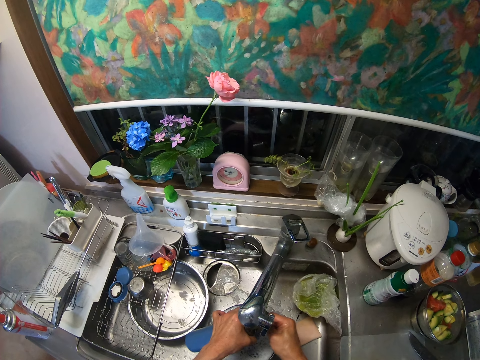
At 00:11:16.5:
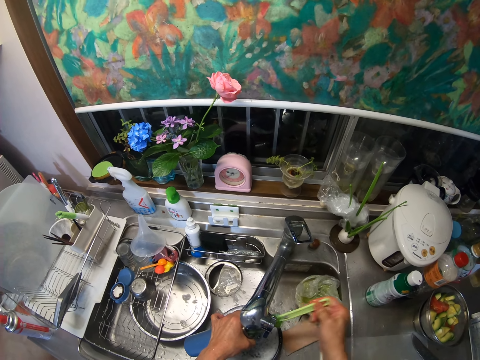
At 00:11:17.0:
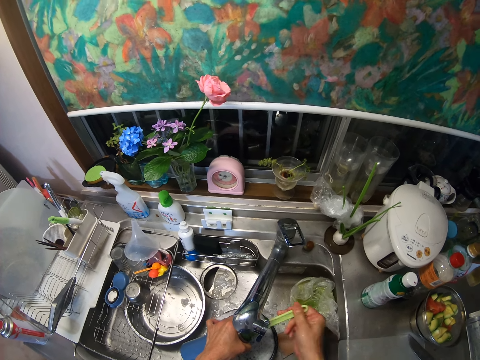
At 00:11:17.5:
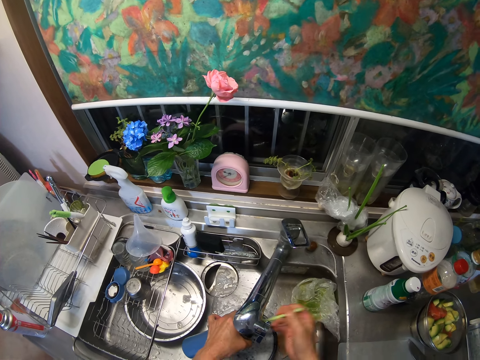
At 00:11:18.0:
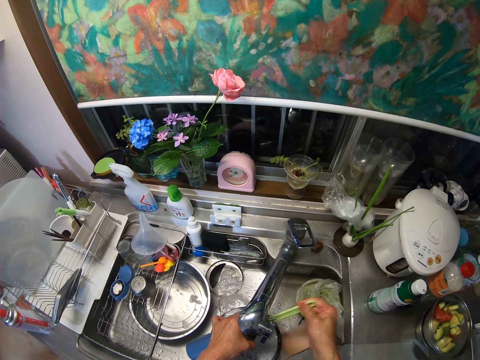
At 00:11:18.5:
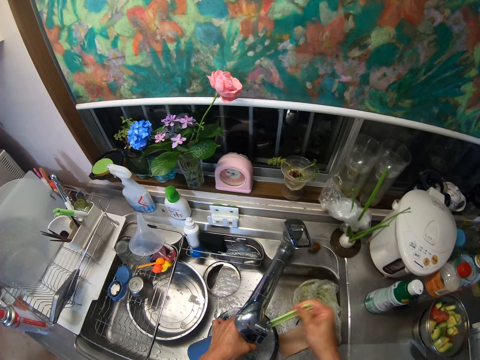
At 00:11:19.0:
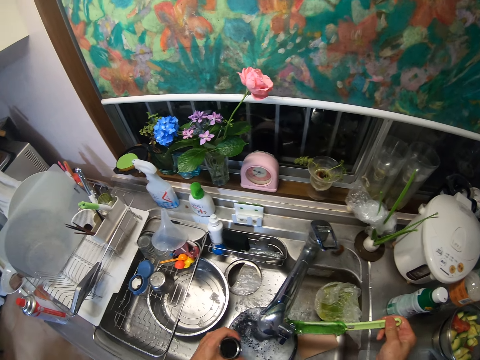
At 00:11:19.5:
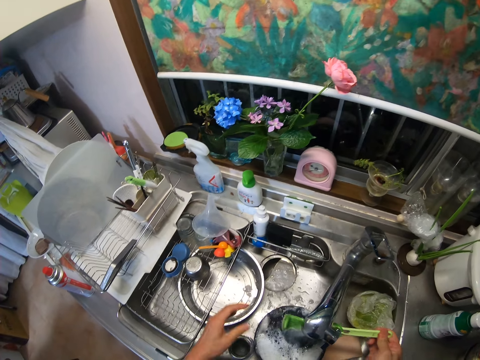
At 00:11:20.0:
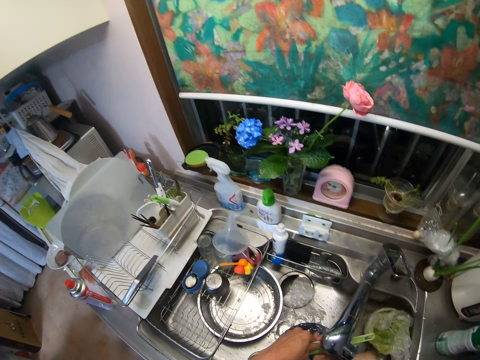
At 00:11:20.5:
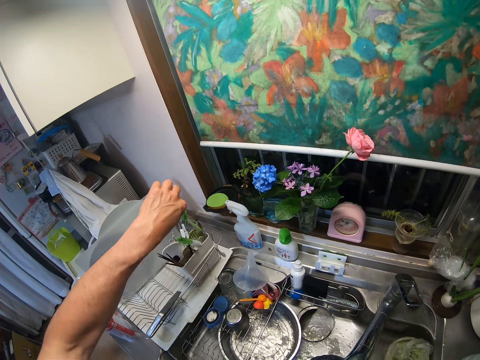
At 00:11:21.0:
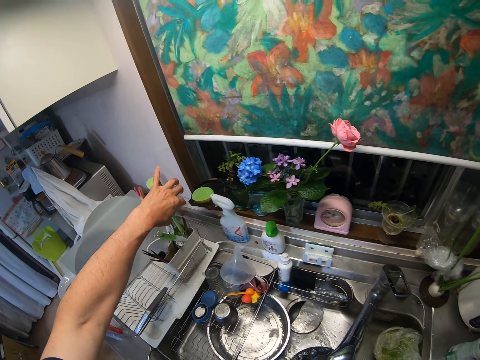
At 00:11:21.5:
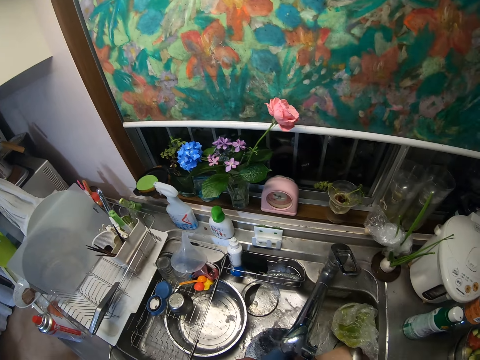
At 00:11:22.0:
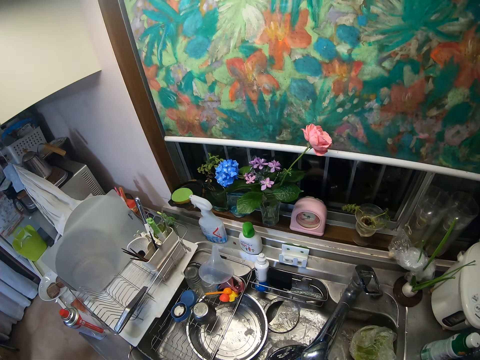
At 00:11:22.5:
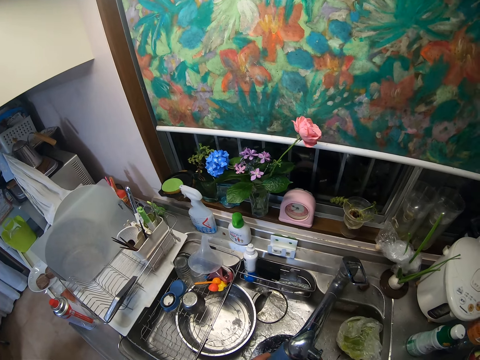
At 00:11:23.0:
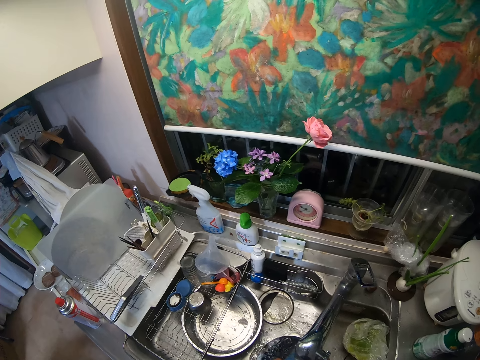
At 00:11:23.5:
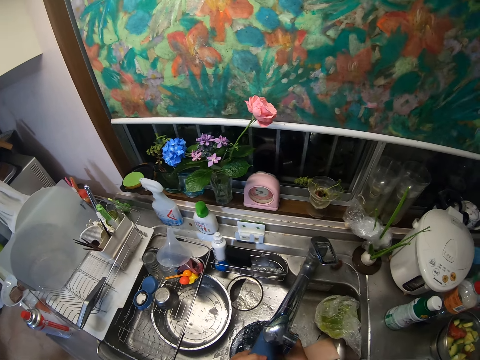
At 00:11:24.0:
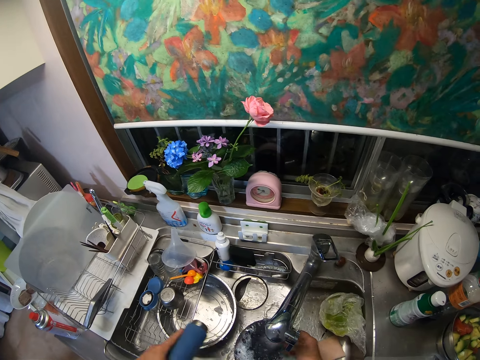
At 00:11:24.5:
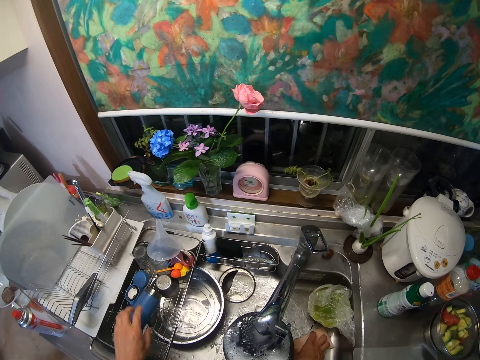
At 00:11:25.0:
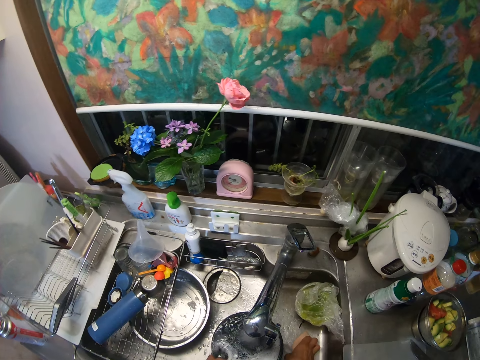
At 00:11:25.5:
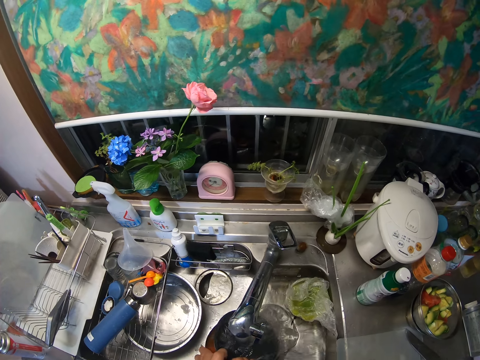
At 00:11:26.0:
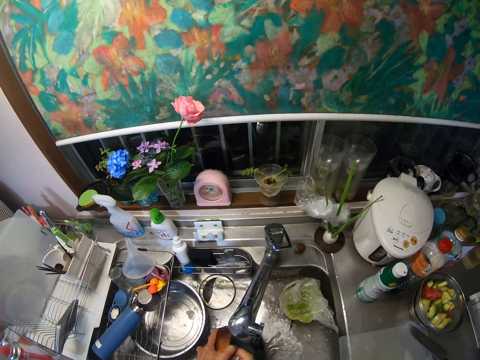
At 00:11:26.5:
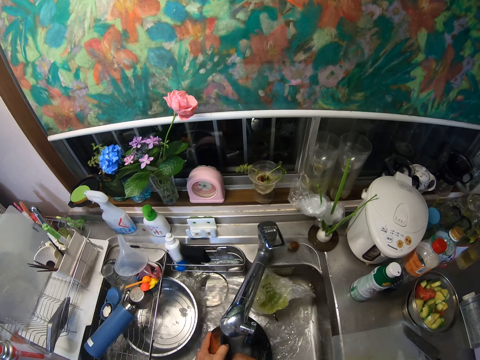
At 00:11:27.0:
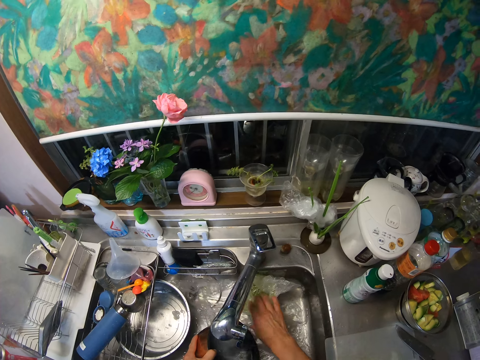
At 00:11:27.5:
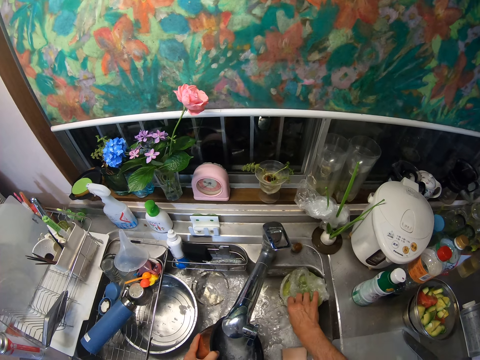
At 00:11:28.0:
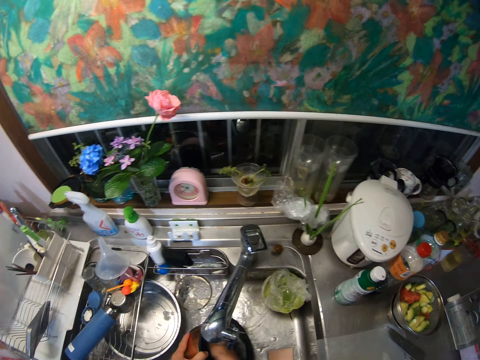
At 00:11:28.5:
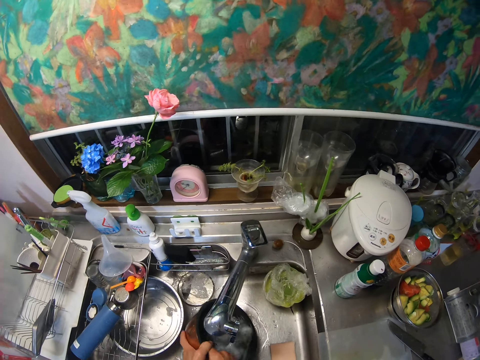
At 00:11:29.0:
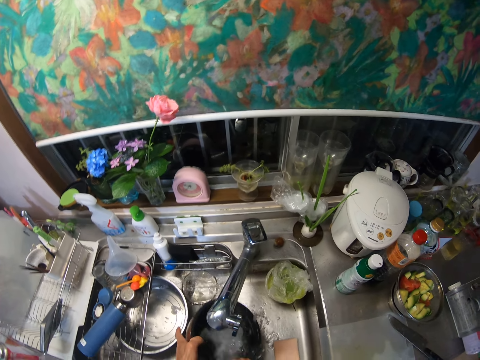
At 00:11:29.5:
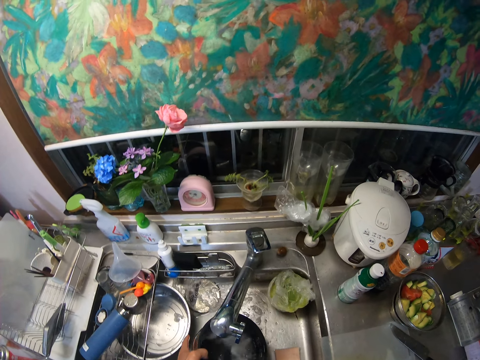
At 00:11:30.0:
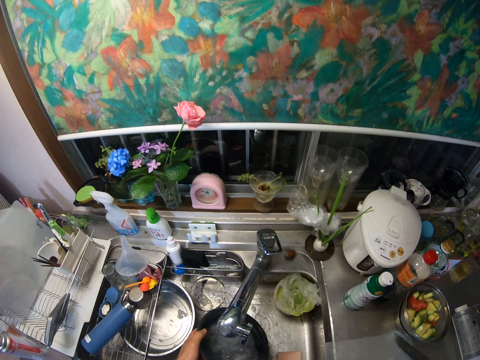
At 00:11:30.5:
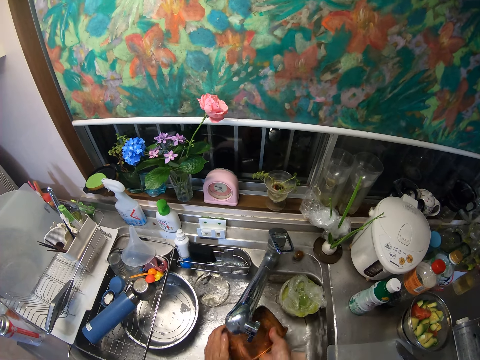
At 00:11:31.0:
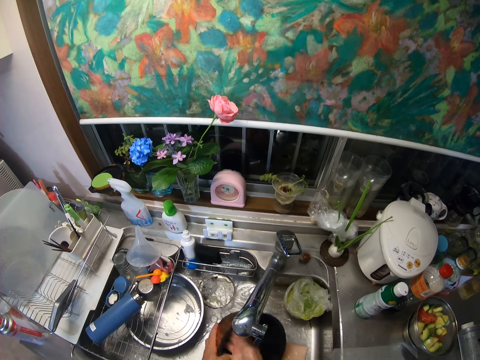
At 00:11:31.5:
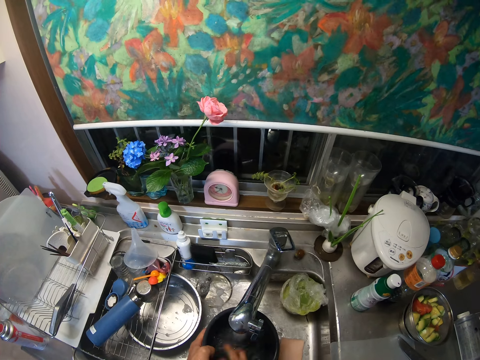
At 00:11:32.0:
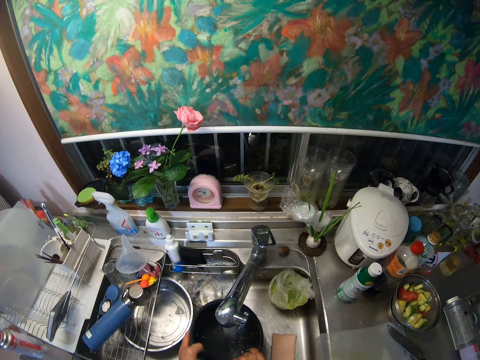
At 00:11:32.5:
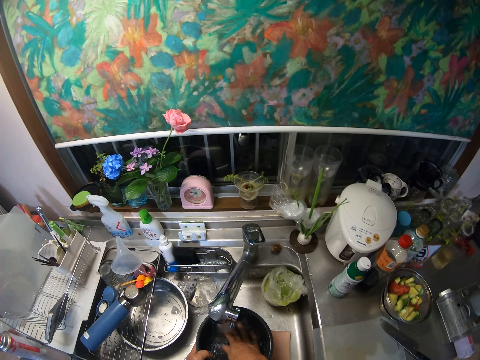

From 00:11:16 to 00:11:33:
The camera wearer puts the bottle in the sink. They rinse the brush. They put the brush in the spoon bowl. They rinse the bottle. They put the bottle in the sink basket. They wash a stainless bowl or pot in the sink with the sponge. They touch a nylon of waste in the sink. They pull something in the sink. They continue washing the stainless bowl in the sink with the sponge. They pour the water in the pot.

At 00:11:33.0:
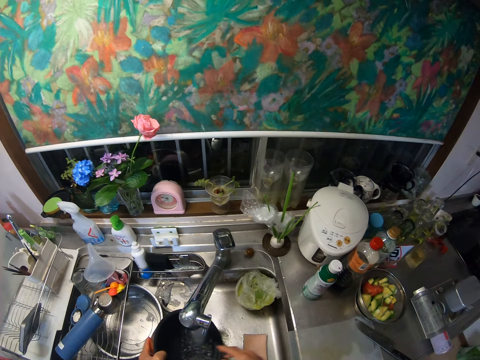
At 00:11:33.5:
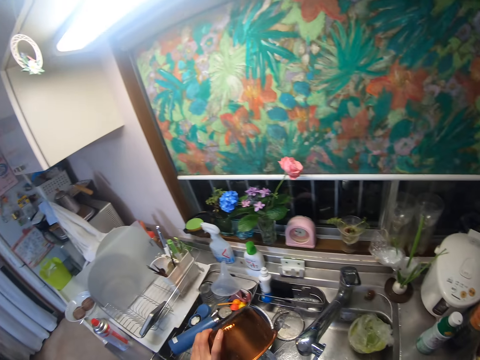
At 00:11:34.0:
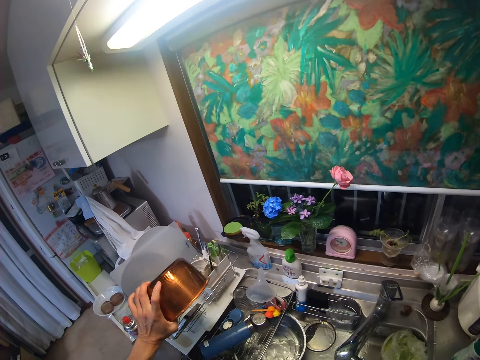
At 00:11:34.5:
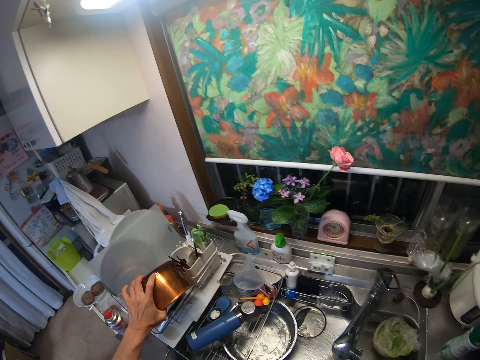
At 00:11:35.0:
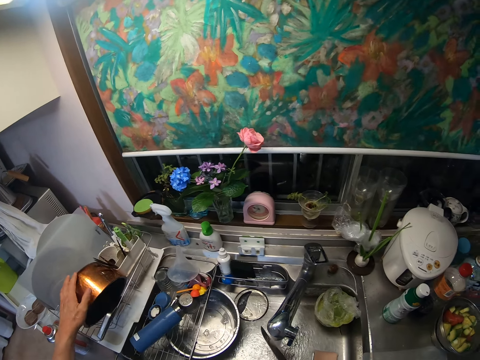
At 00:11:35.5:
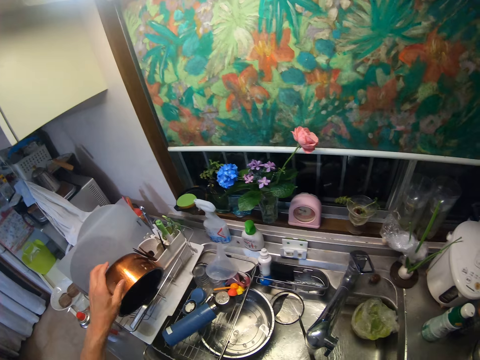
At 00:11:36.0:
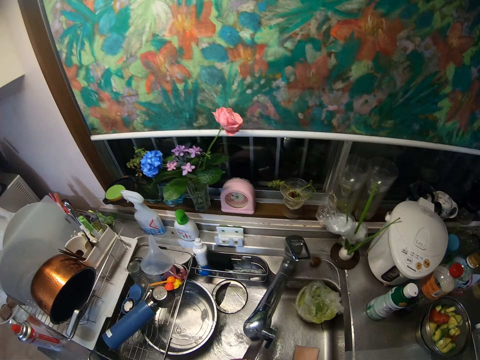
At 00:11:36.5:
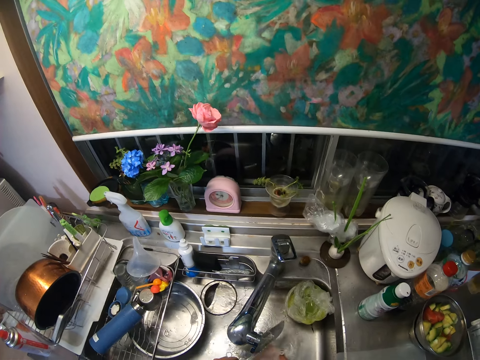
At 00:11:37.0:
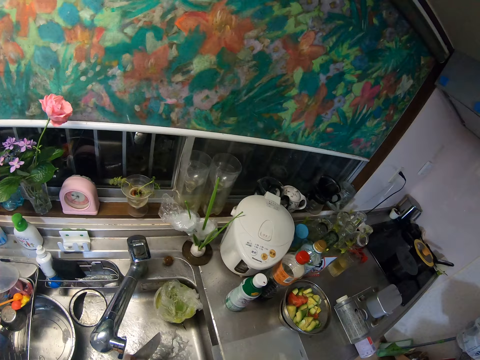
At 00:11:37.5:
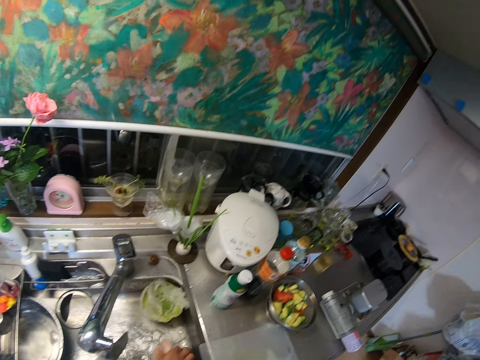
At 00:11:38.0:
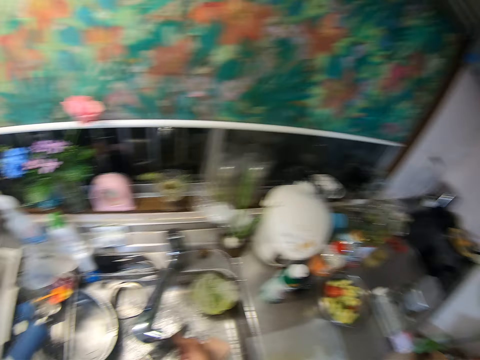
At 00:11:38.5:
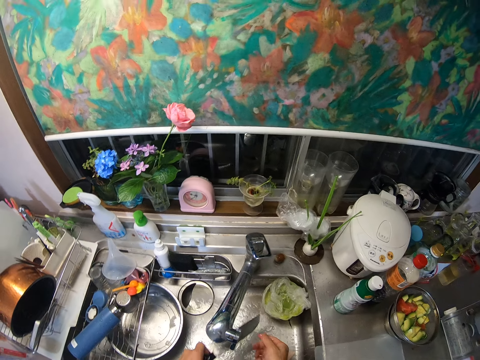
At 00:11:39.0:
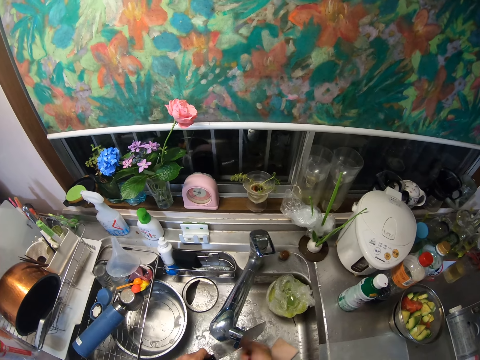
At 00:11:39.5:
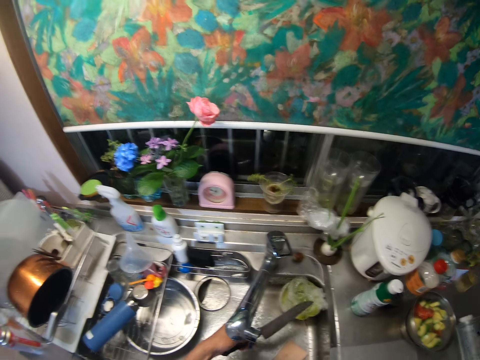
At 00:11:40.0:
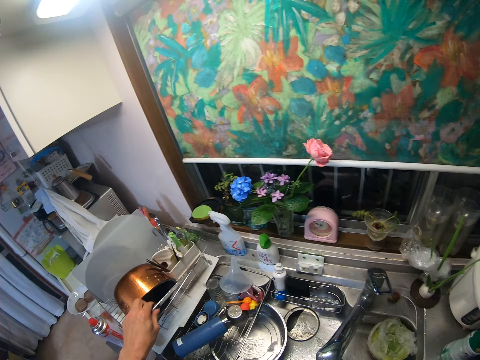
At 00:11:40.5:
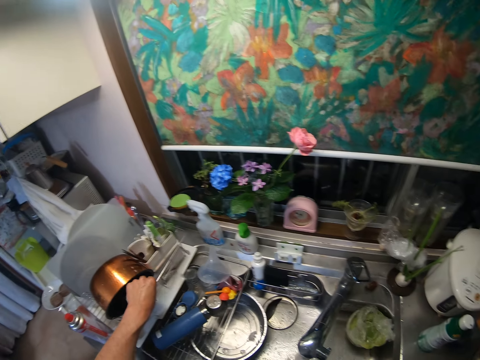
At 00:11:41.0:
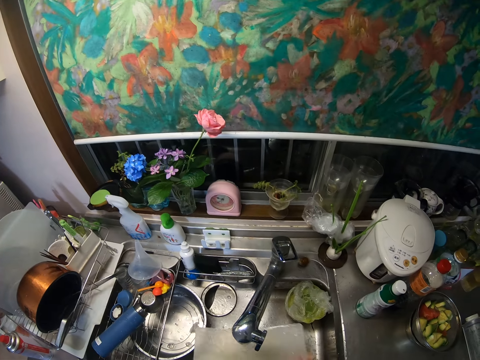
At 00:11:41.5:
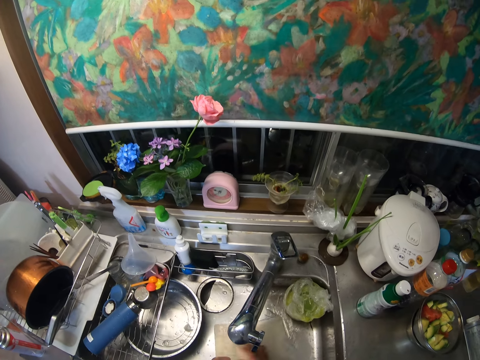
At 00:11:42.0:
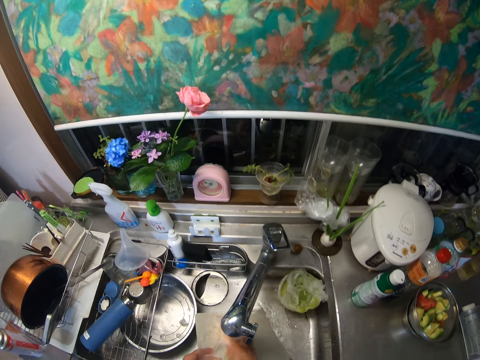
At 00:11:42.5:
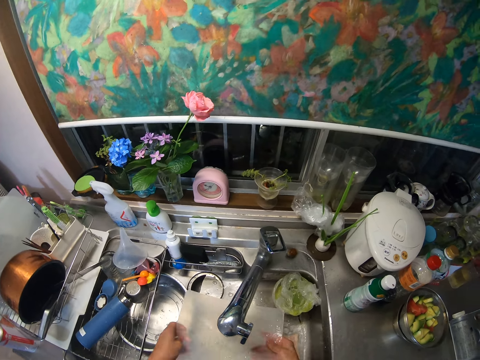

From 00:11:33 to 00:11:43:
The camera wearer puts the stainless bowl on the sink basket. They wash the knife with the sponge. They pick up the knife. They drop the sponge in the sink. They rinse the knife. They put the knife in the sink basket. They rinse a plate. They pick up a board and wash the board.
